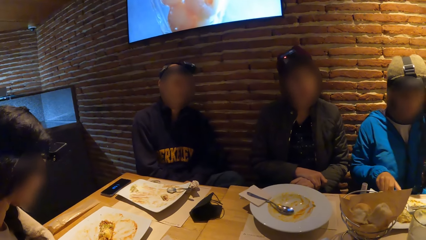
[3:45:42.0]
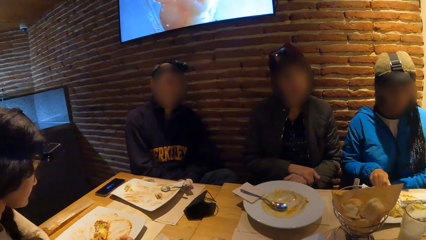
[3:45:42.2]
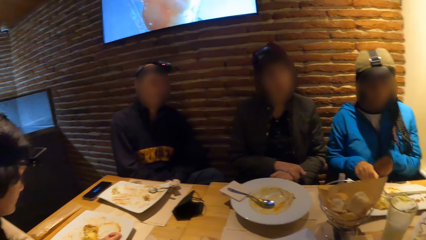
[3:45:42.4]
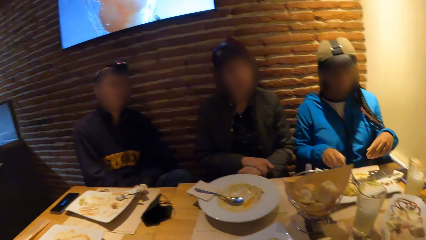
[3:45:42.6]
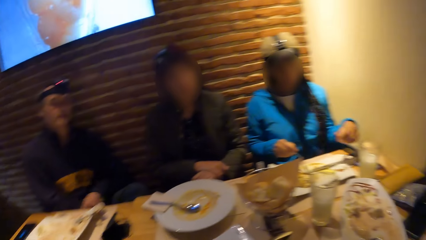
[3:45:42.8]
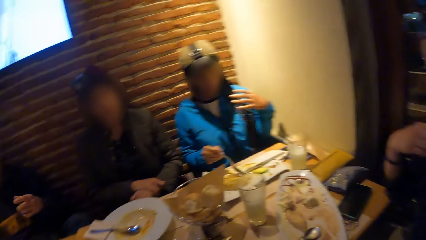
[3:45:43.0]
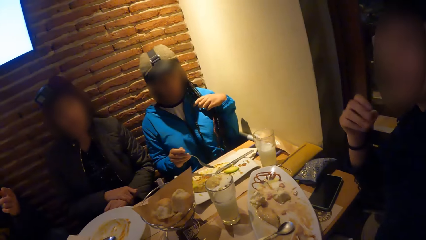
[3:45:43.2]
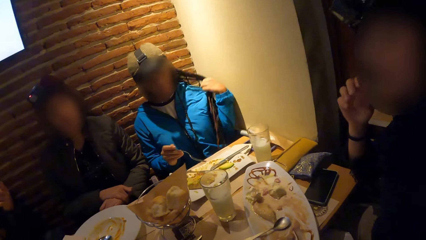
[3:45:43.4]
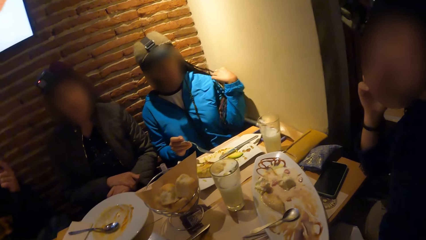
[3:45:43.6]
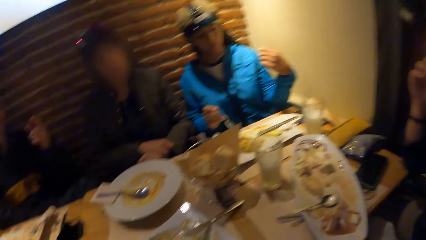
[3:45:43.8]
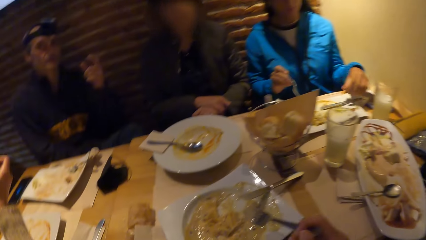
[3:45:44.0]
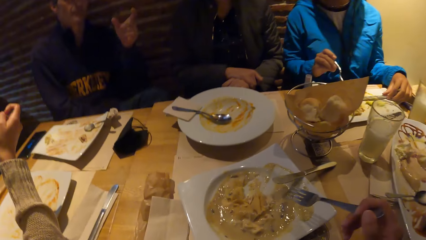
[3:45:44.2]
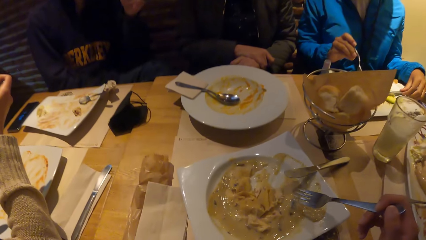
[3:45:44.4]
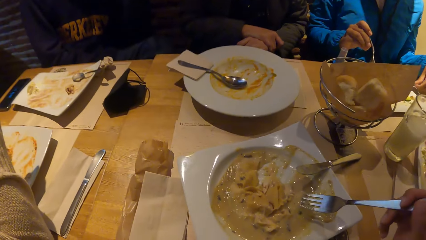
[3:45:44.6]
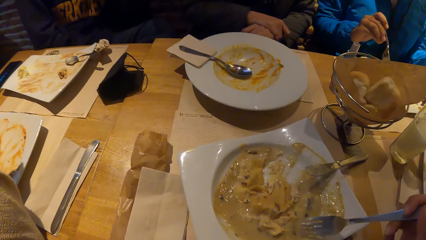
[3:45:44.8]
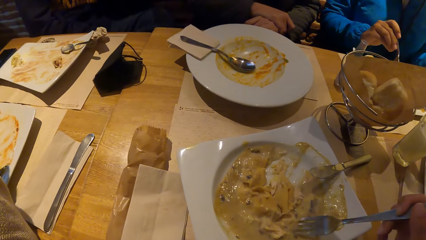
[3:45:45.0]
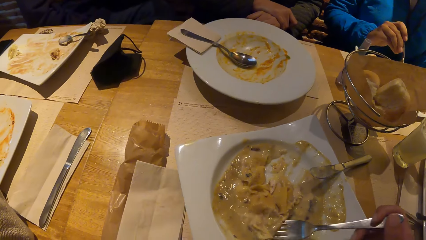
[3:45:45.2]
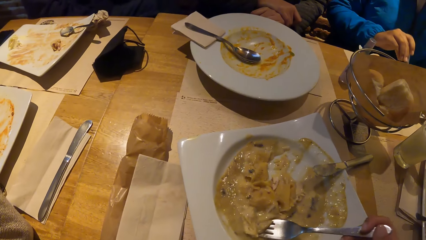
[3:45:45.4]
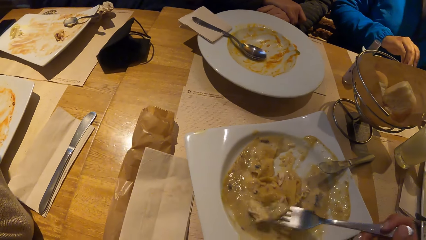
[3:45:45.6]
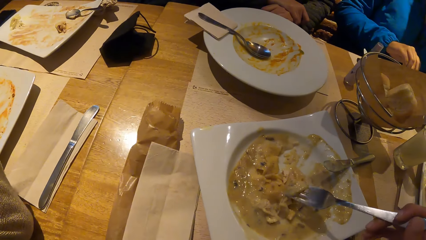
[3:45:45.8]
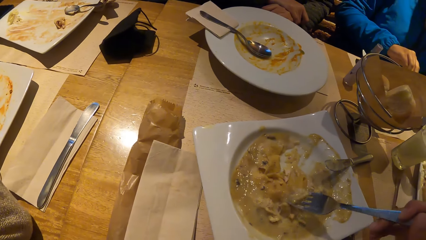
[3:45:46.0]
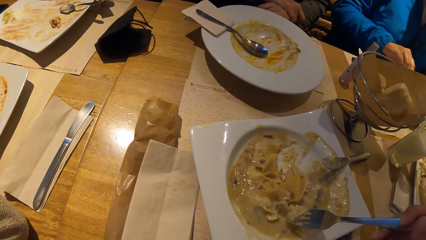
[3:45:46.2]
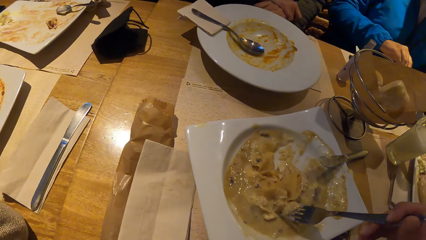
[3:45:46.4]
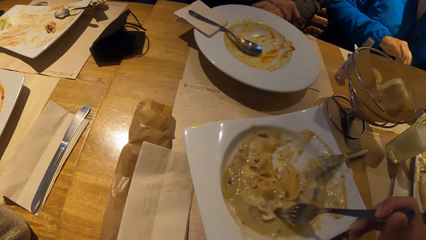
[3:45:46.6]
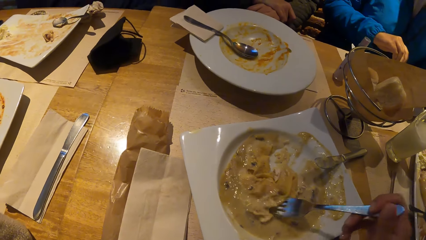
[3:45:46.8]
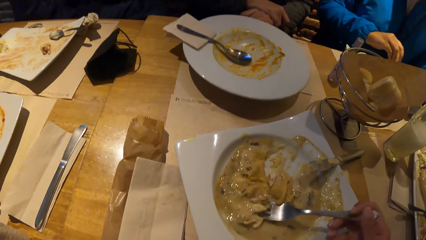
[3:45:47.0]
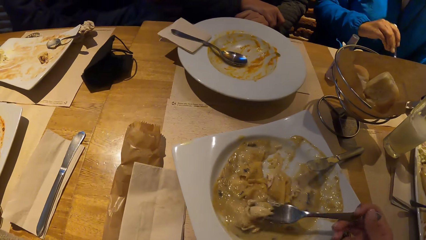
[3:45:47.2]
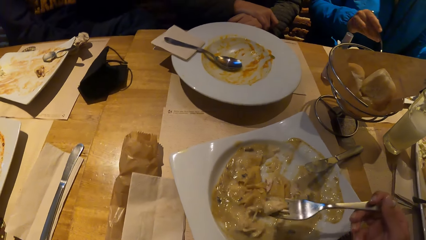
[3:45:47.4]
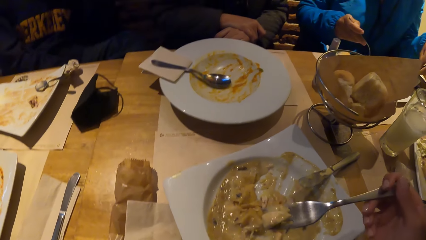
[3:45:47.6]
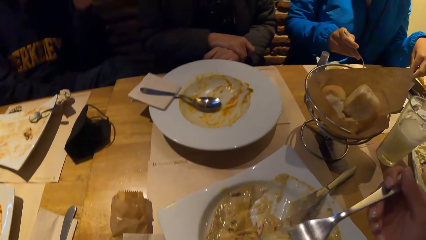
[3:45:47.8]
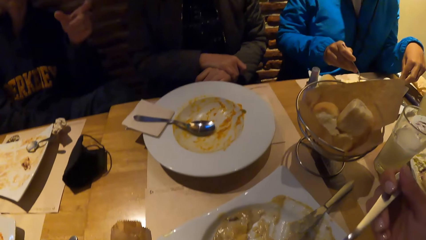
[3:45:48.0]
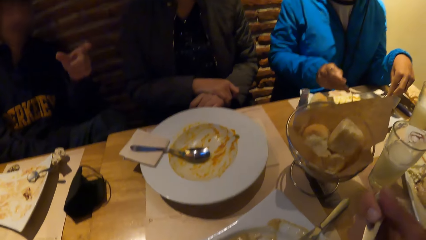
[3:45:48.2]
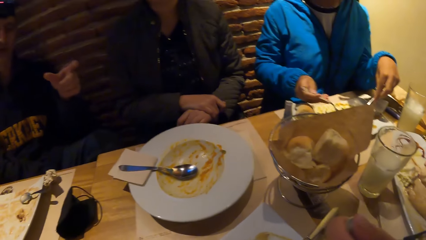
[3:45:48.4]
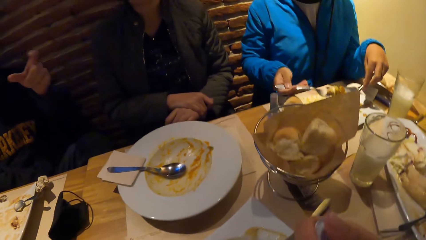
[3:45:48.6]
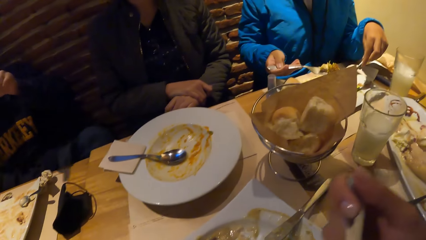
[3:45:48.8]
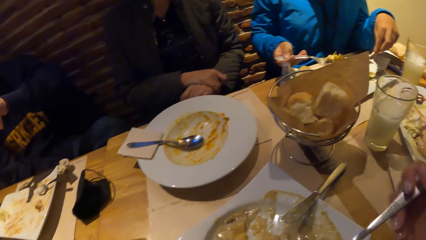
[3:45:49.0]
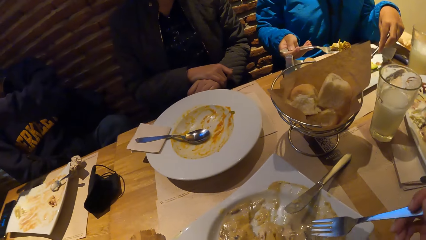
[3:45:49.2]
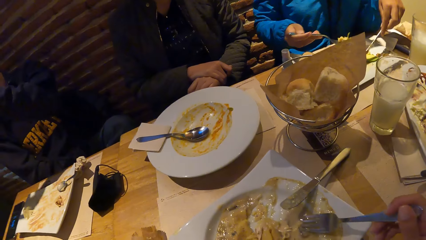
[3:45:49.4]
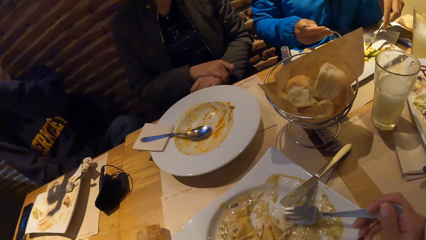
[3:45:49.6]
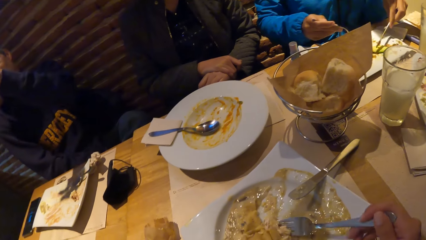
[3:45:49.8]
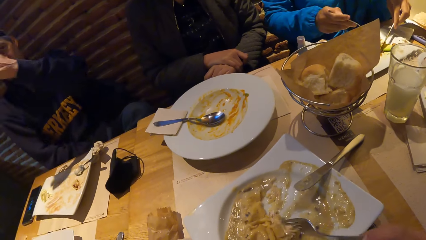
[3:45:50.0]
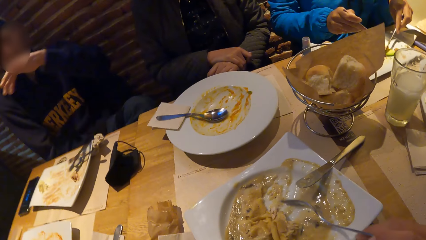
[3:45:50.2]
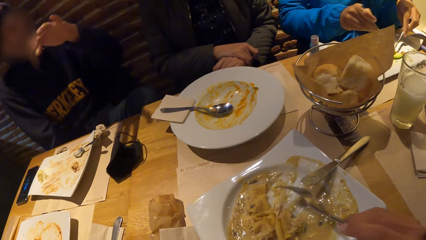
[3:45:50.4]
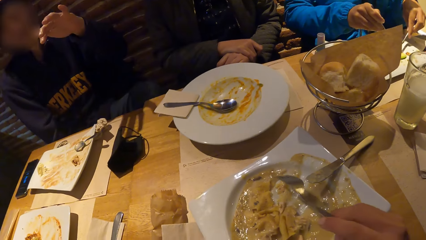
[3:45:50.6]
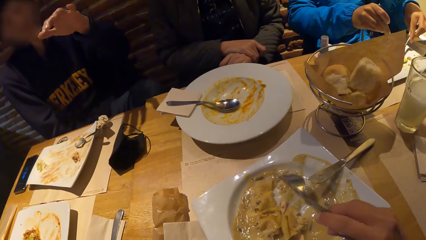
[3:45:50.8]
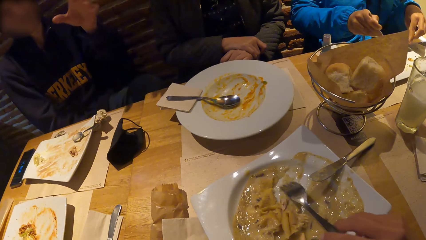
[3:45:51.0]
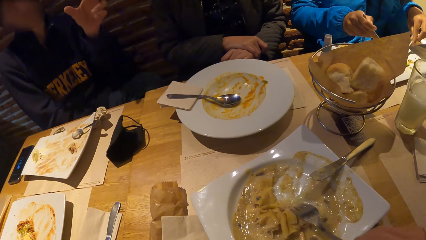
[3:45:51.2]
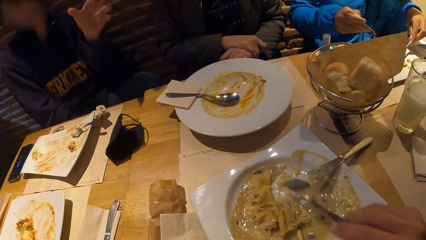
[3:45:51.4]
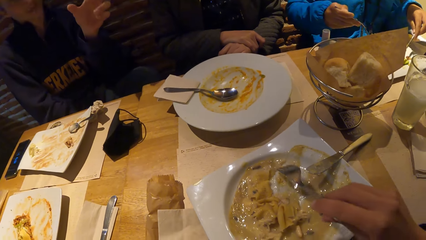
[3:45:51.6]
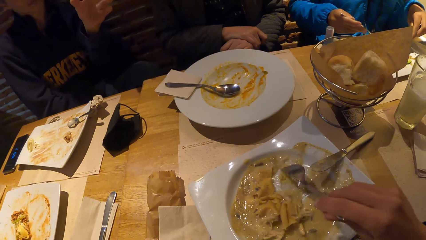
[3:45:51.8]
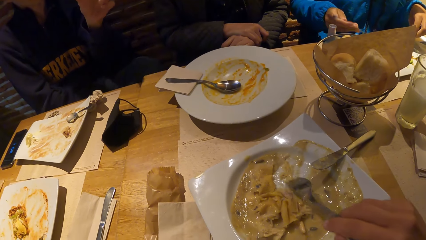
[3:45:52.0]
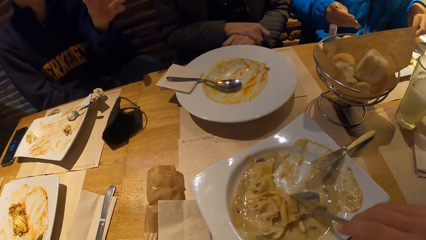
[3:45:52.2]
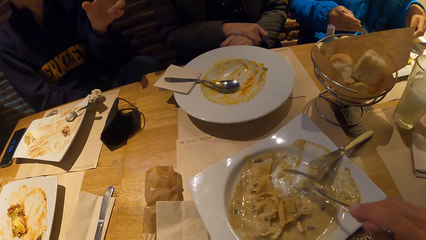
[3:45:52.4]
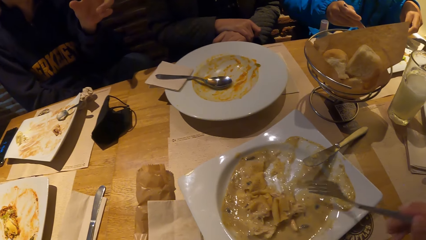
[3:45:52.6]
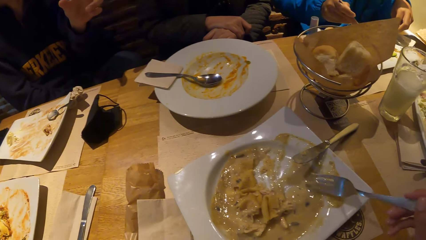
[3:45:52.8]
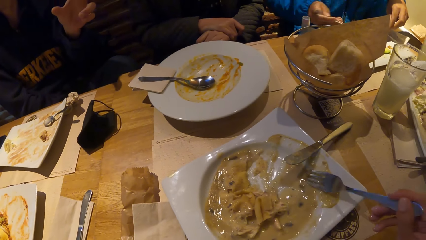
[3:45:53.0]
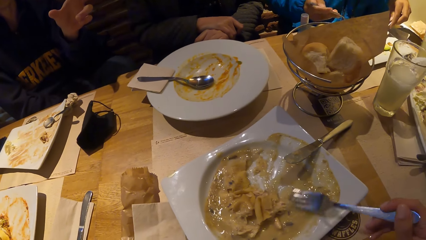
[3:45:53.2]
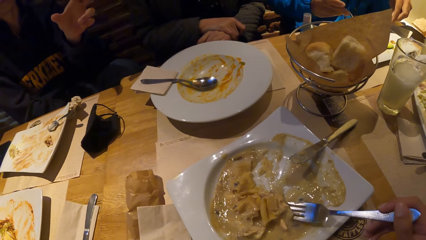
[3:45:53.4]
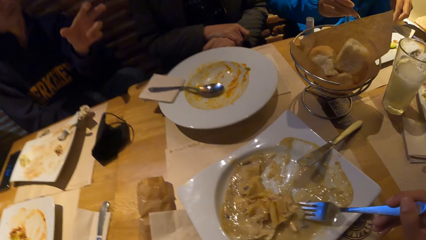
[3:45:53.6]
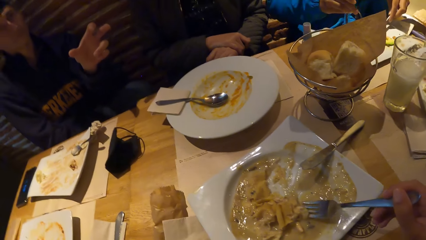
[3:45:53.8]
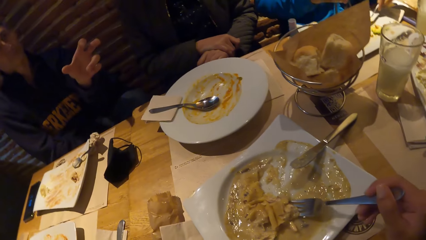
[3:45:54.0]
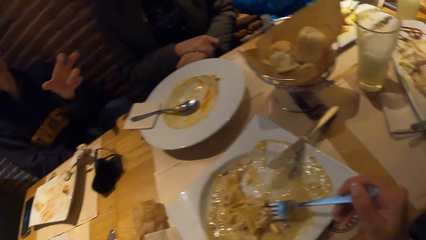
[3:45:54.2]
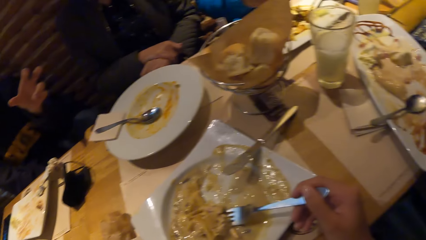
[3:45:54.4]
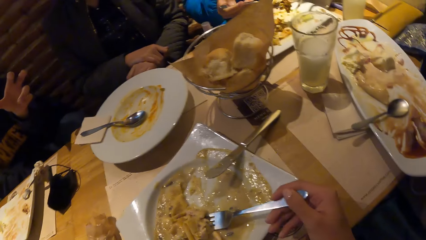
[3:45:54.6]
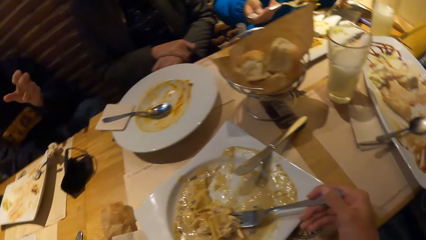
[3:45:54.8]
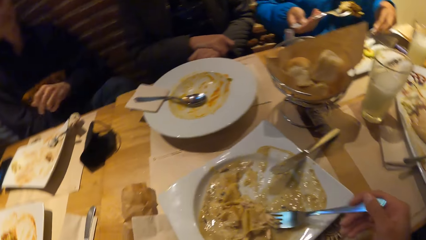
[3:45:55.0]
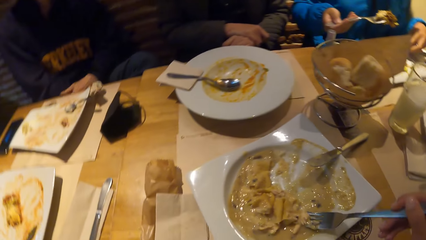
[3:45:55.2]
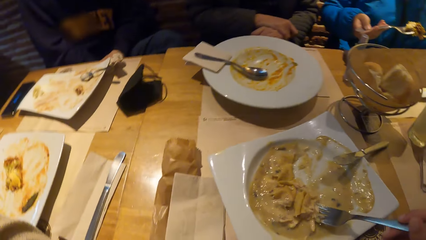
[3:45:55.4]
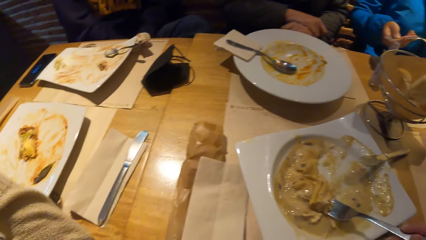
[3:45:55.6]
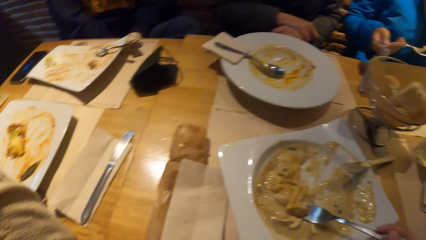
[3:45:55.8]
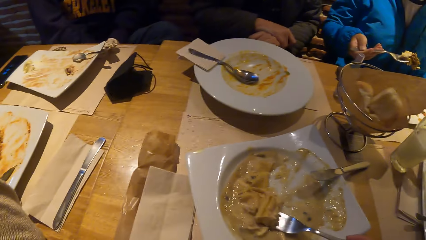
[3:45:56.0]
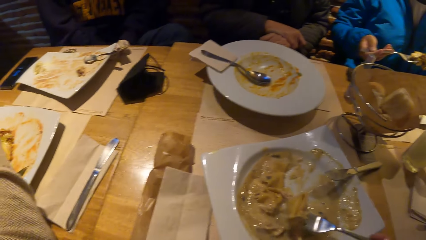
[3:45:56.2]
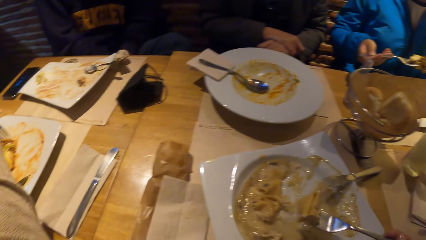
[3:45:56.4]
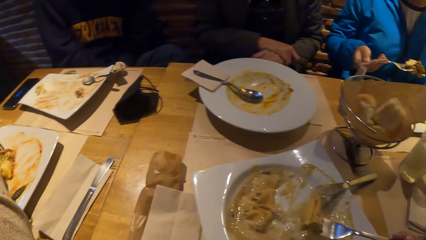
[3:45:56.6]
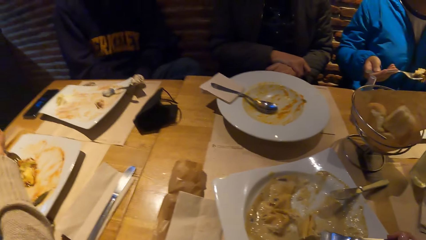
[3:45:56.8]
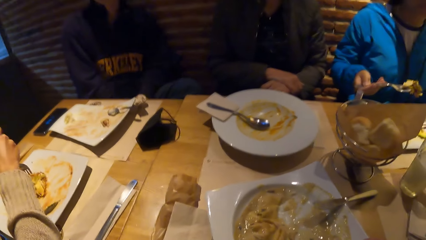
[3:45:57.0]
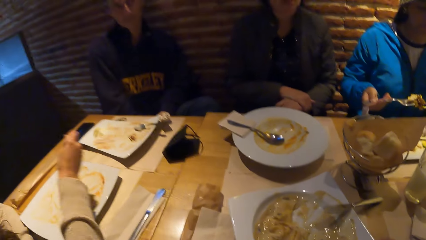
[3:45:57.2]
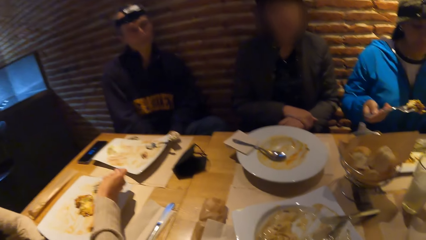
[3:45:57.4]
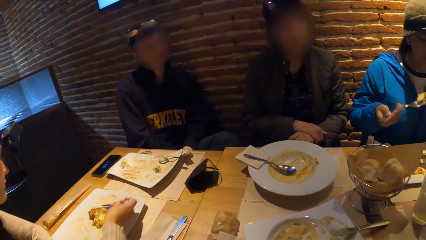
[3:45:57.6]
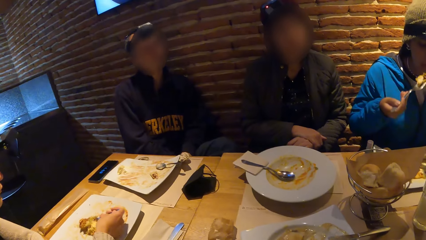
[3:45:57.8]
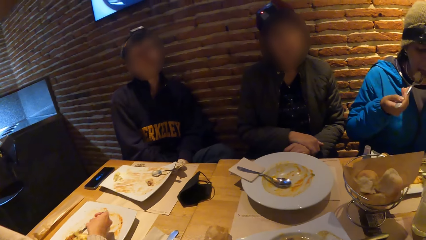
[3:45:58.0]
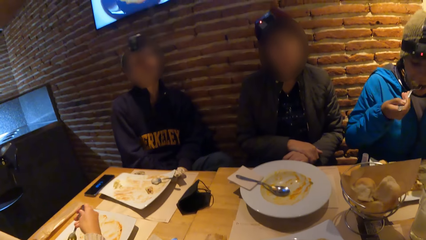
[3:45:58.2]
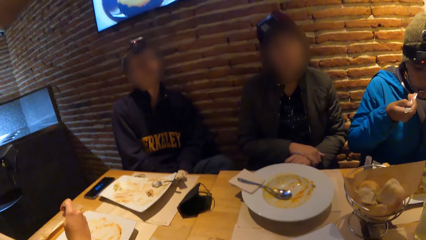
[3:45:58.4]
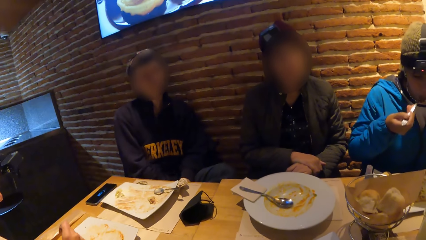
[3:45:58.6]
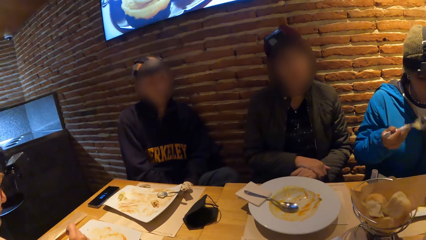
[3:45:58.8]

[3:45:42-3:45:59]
The camera wearer looks around. He scoops the food or pasta in the plate with the fork in his right hand. He looks at the plate. He lifts the fork with food to his mouth with his right hand. He eats the pasta. He scrapes the food in the plate with the fork in his right hand. He scoops the food in the plate with the fork in his right hand. He lifts the fork with food to his mouth with his right hand.
